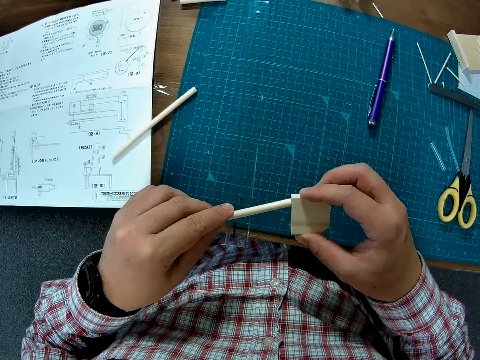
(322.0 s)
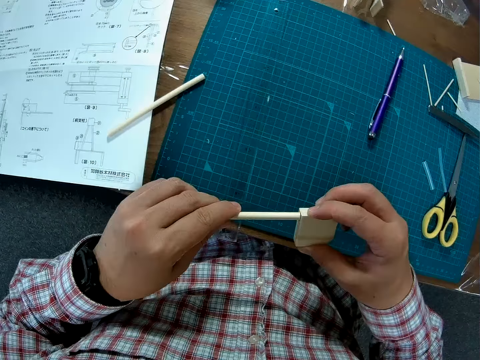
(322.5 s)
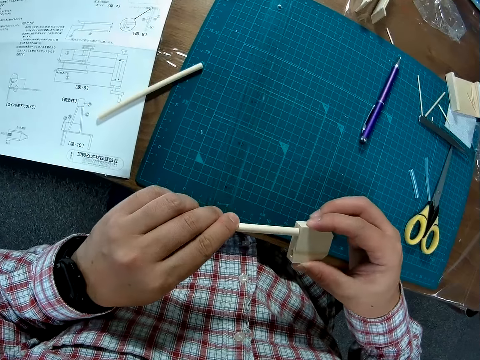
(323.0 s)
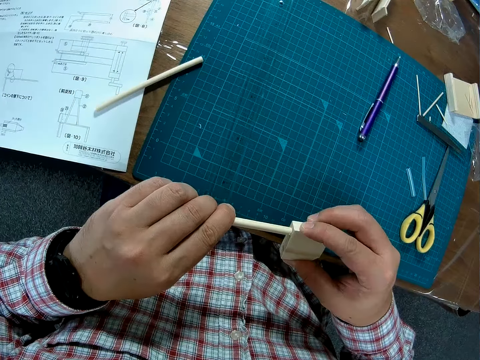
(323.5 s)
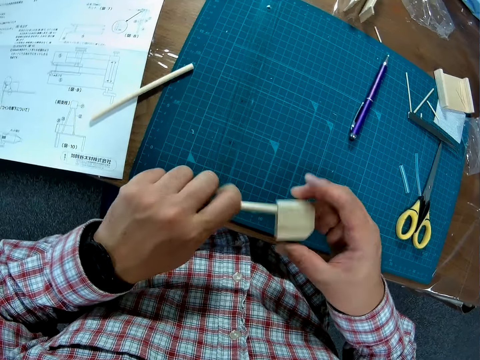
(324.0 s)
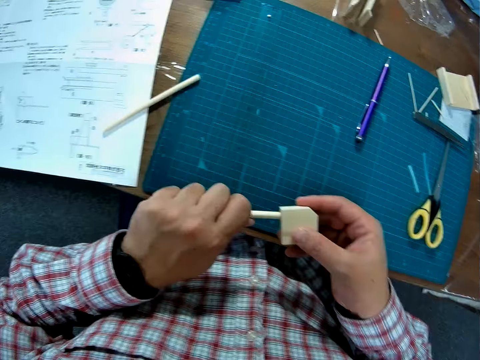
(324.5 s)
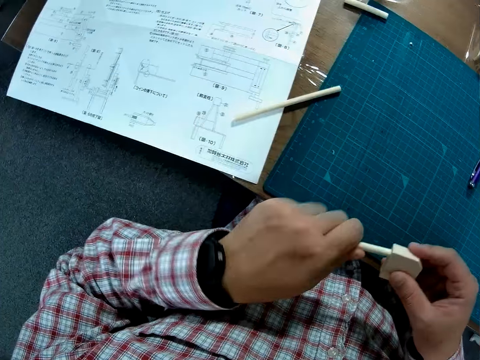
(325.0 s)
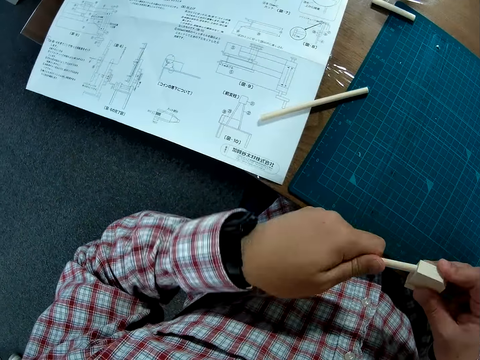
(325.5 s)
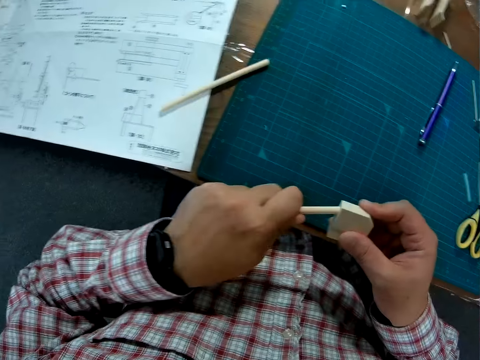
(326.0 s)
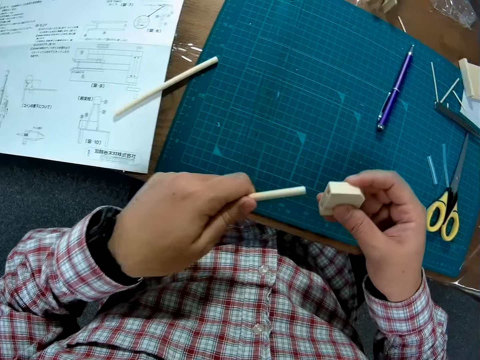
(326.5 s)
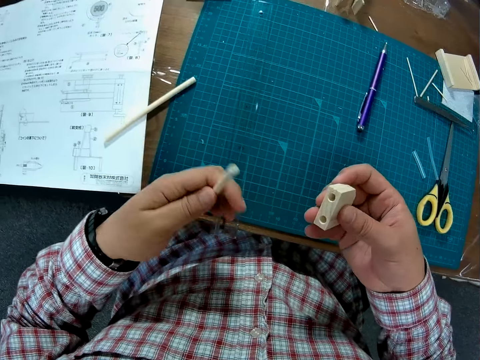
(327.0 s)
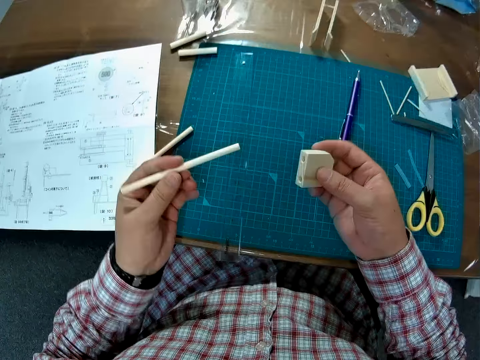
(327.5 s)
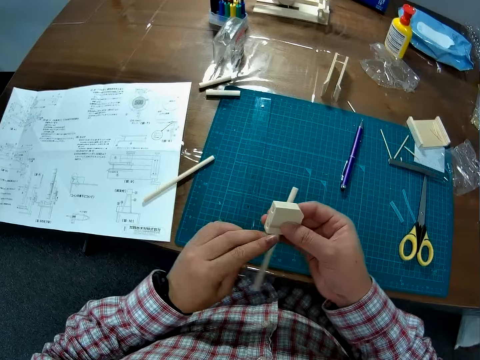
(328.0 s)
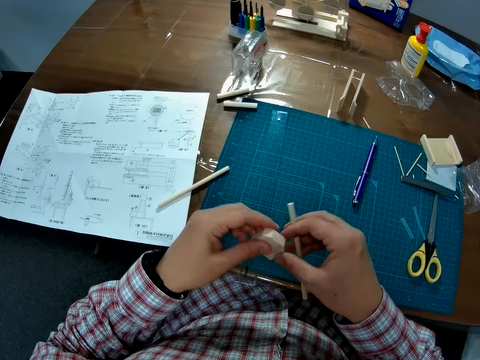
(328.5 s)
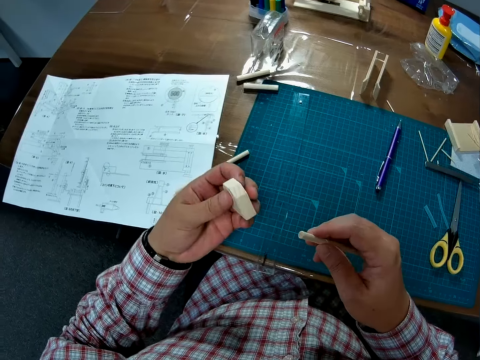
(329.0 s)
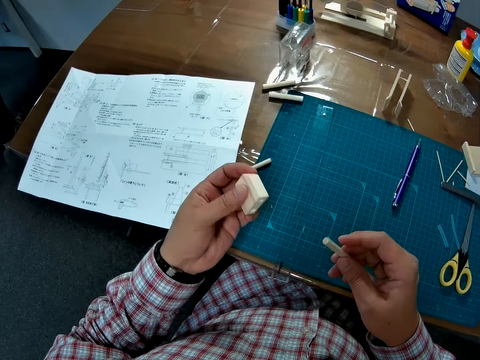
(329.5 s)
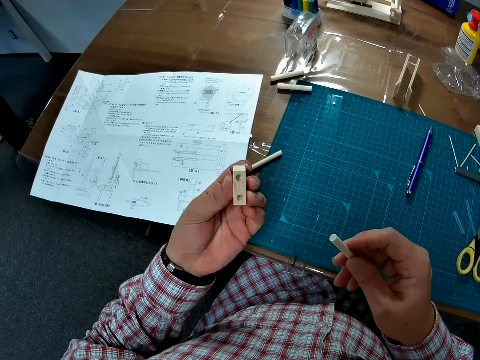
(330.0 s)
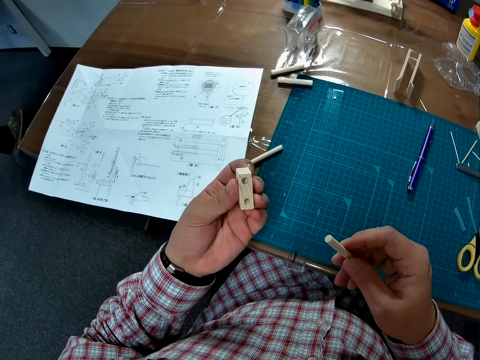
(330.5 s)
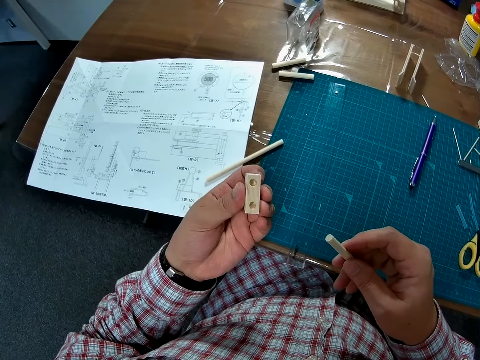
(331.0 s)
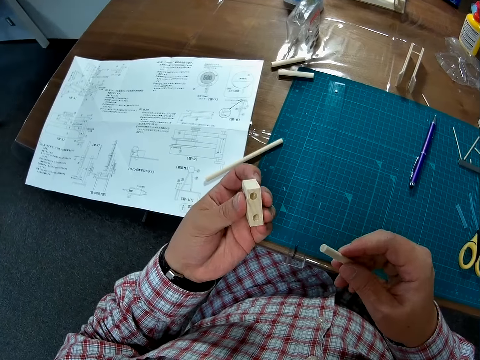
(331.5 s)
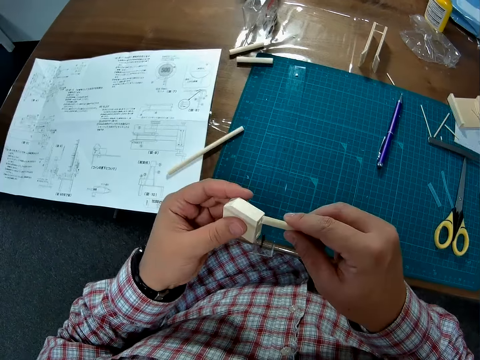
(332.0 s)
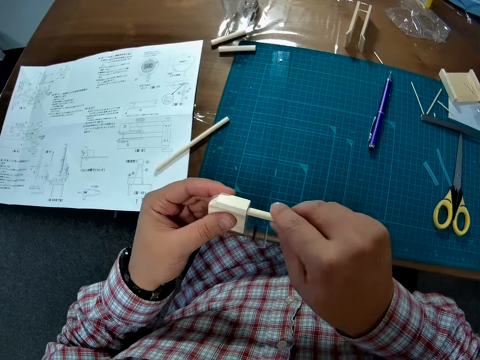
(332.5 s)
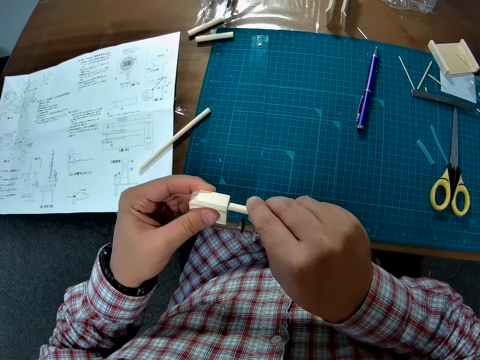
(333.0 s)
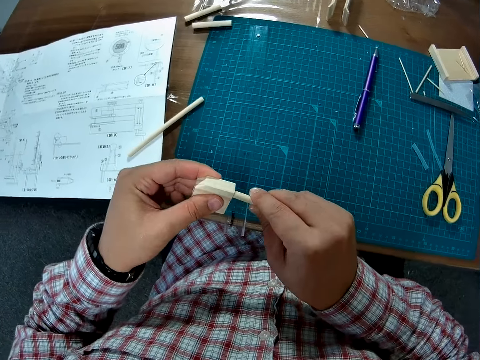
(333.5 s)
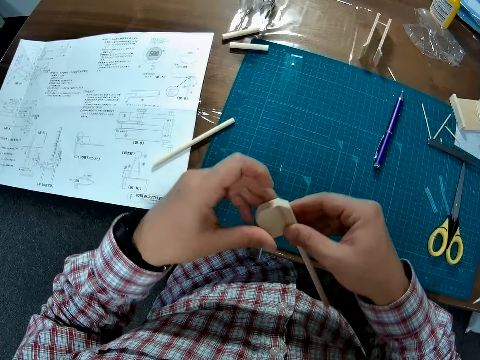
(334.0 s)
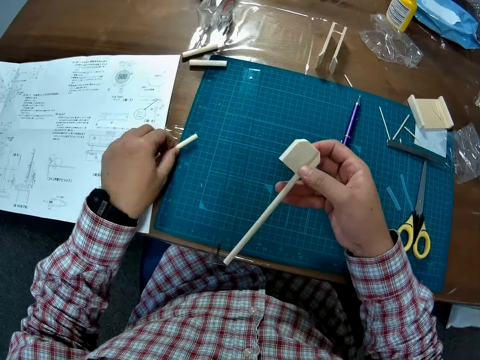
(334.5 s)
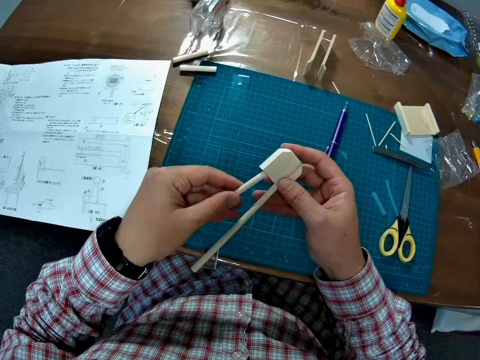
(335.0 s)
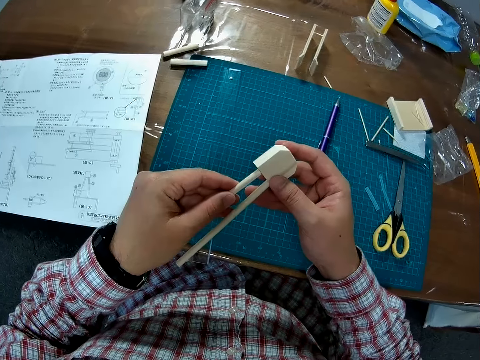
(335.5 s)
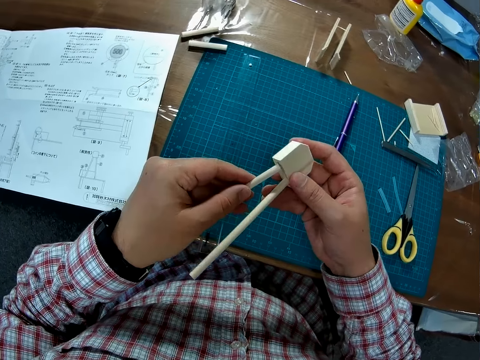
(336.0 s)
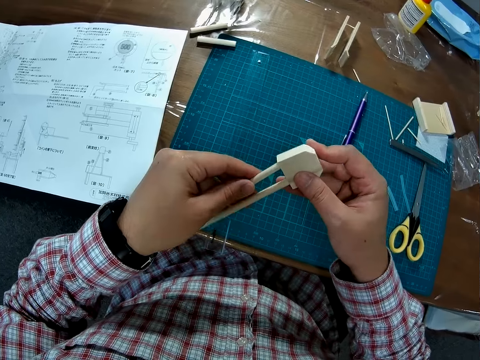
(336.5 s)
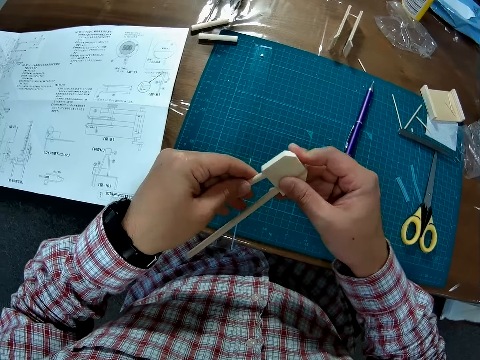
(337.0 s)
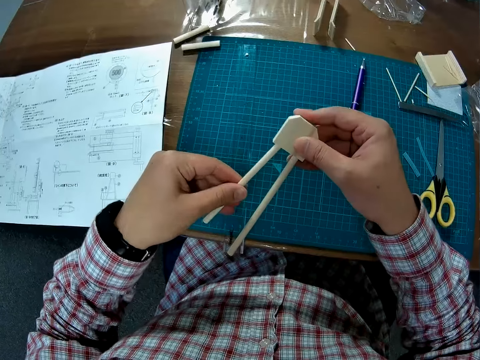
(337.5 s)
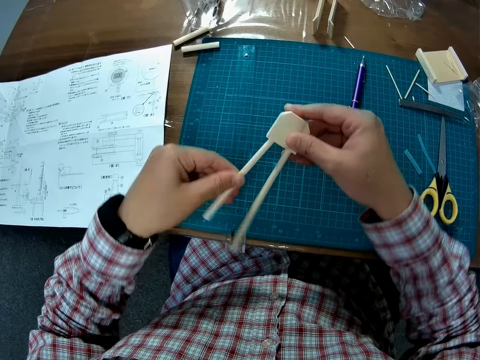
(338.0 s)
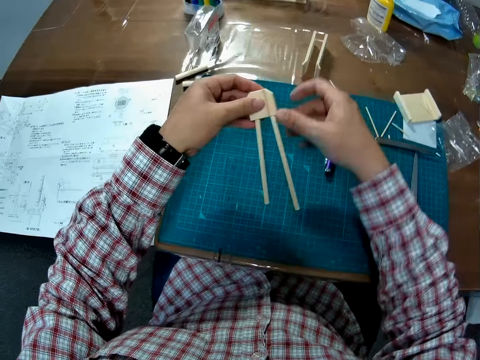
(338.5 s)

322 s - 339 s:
The camera wearer inserts the stick into the piece of wood. He removes the piece of wood. He removes the stick. He switches the wood and stick in his hands. He holds the piece of wood with his left hand. He inserts the stick into the piece of wood. He picks up another stick. He inserts the stick into the piece of wood.

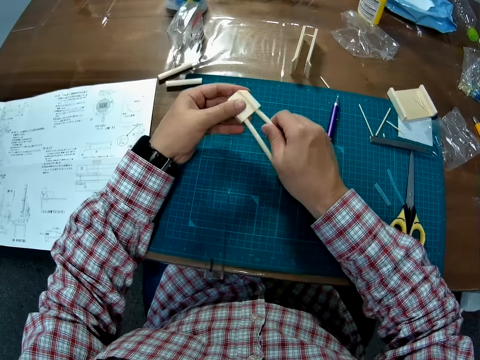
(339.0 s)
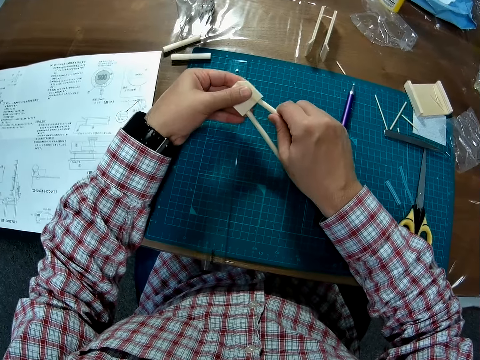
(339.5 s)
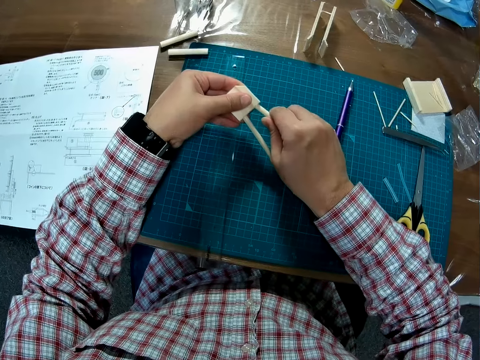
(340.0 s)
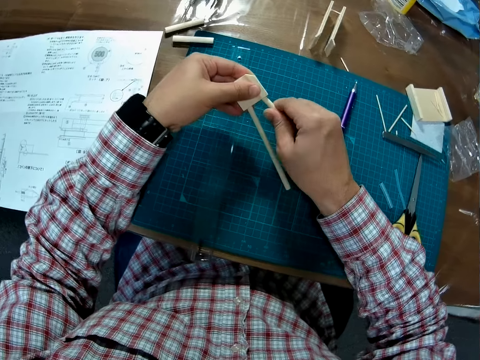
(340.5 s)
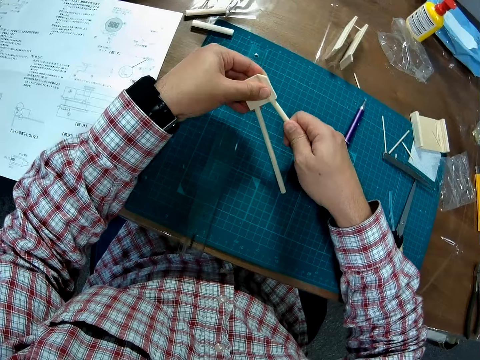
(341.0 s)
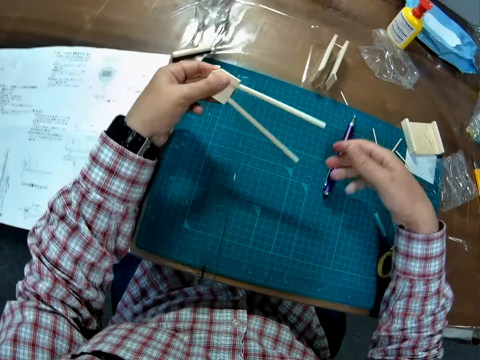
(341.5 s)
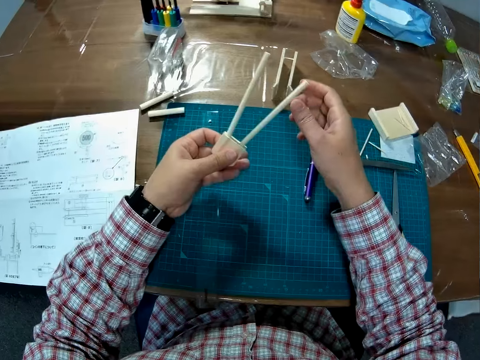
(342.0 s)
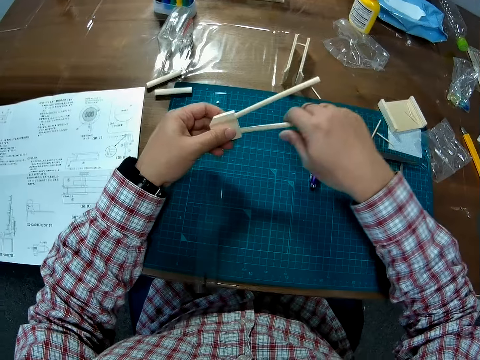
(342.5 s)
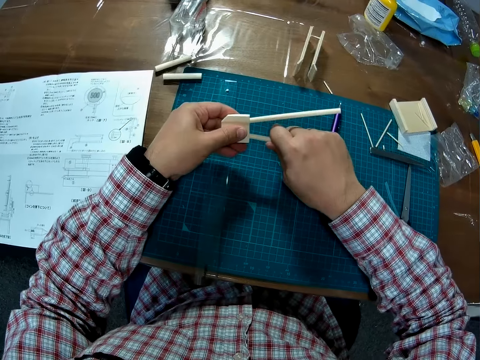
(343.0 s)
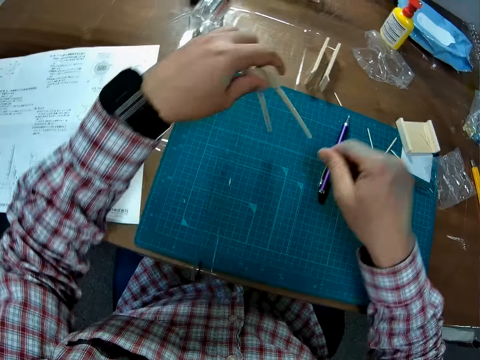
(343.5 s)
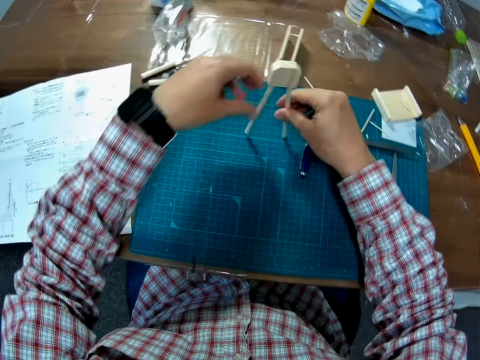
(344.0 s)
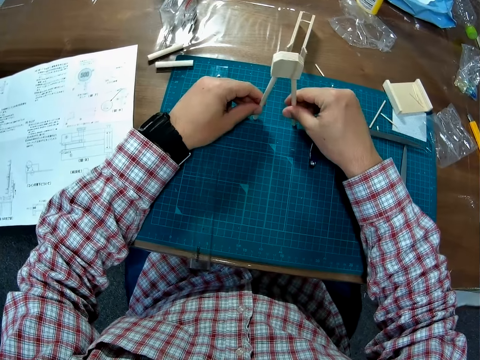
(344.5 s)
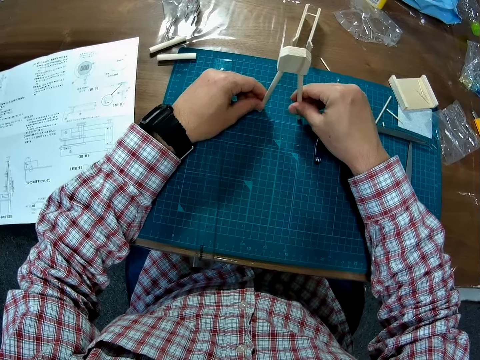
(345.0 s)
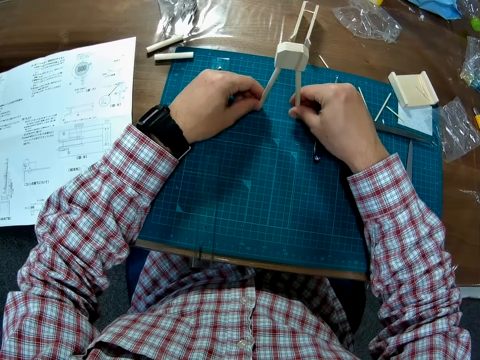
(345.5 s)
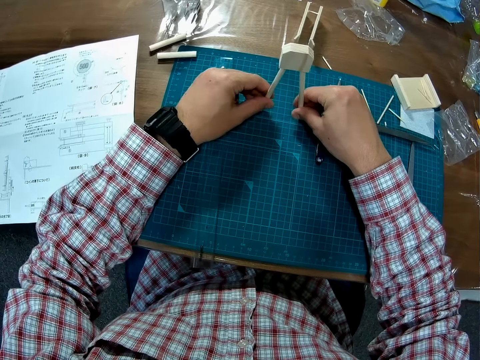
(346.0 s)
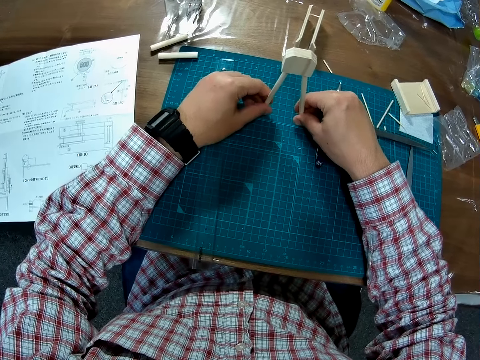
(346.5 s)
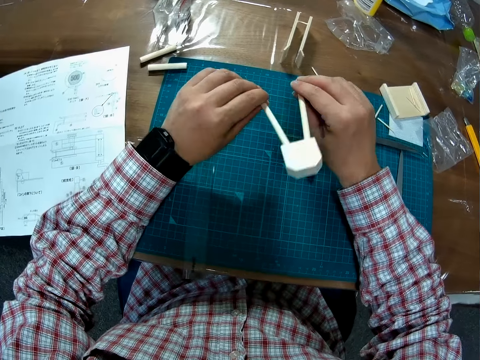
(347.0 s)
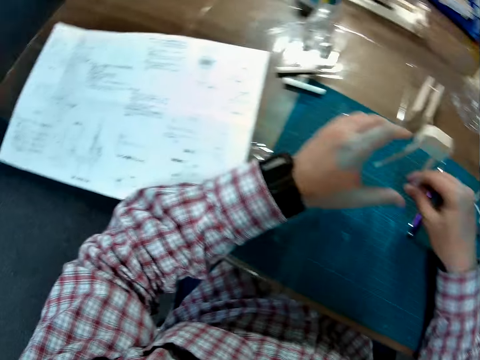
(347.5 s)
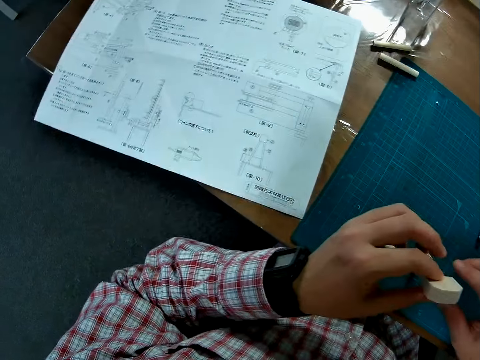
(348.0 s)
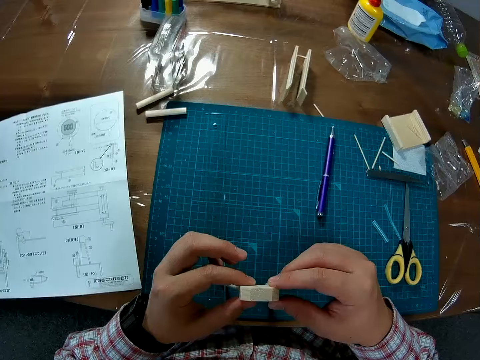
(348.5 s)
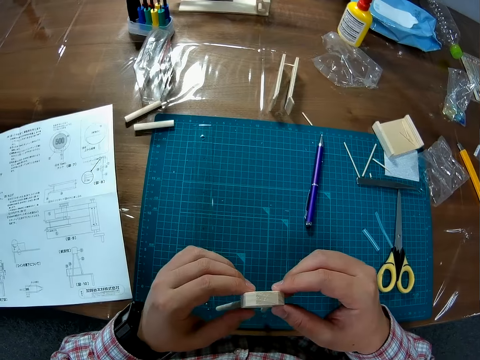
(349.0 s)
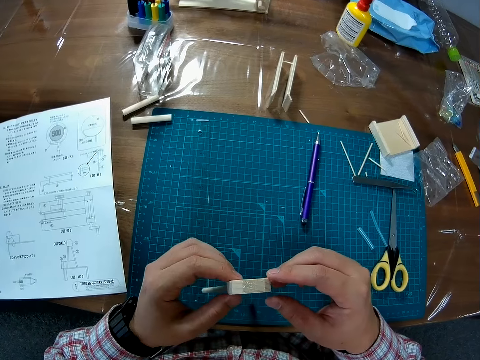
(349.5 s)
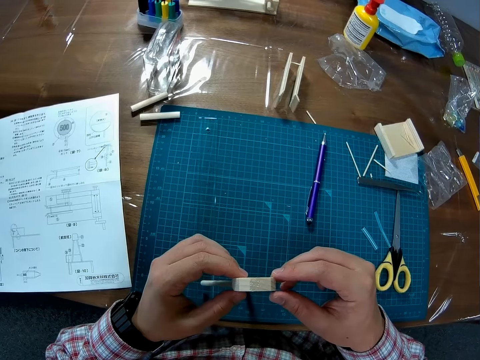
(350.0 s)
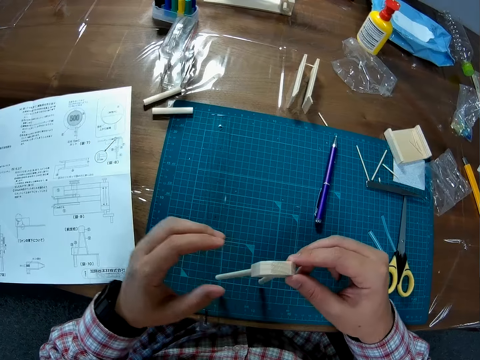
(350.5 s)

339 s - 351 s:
The camera wearer squeezes the piece of wood. They place down the pieces of wood. They adjust the joint woods. They bend the joint woods. They pick up the wood. They stare at the joint woods.
